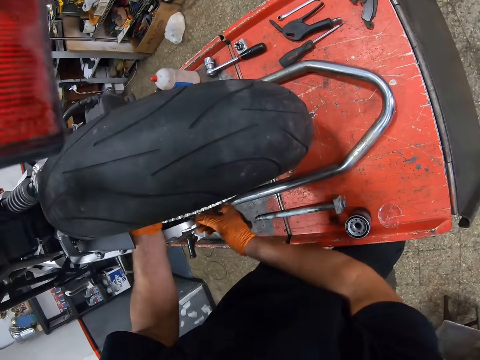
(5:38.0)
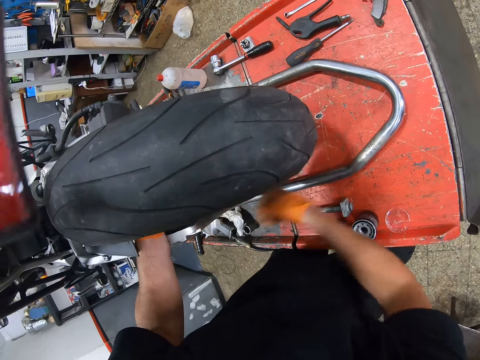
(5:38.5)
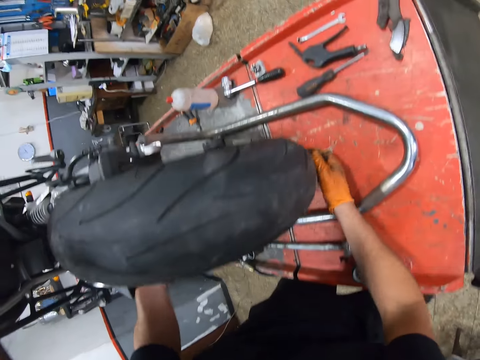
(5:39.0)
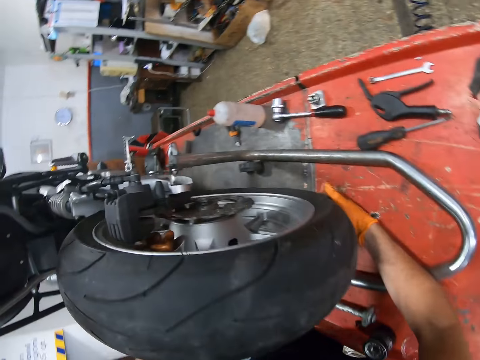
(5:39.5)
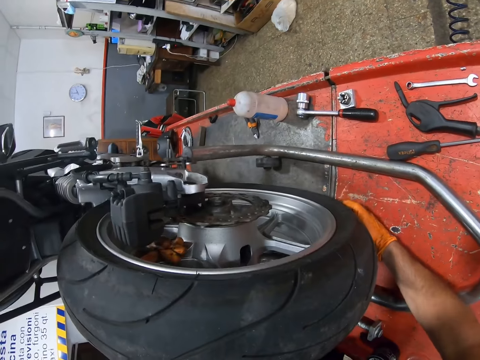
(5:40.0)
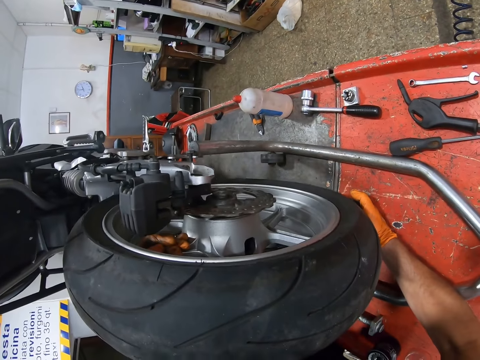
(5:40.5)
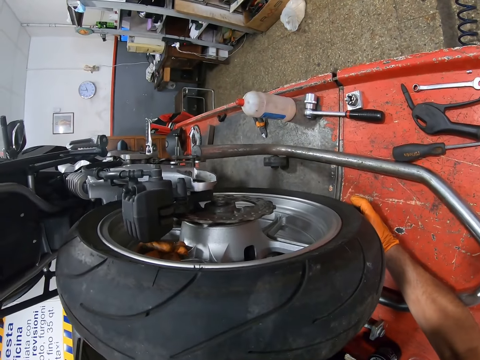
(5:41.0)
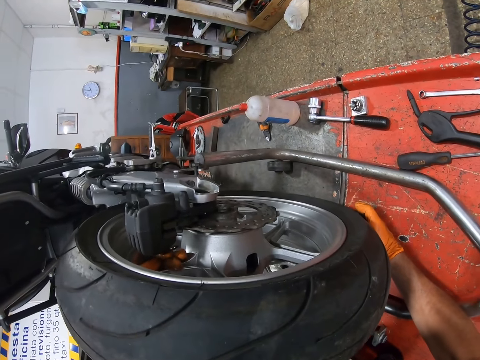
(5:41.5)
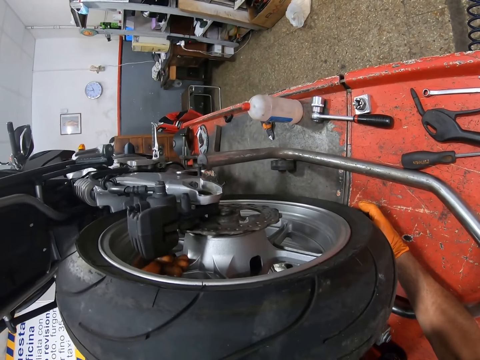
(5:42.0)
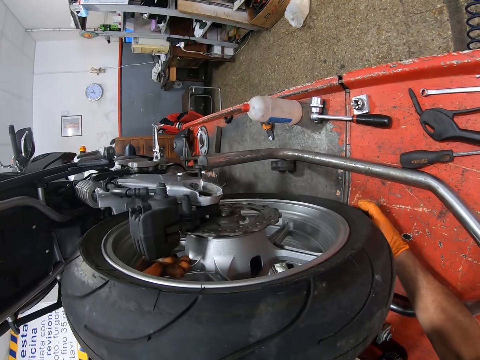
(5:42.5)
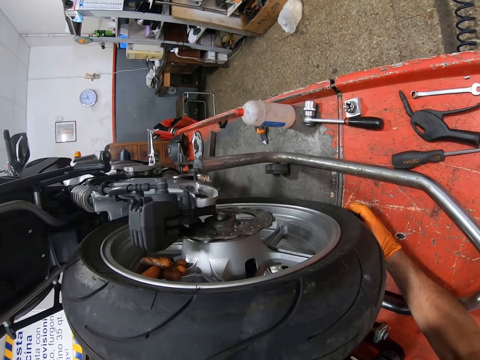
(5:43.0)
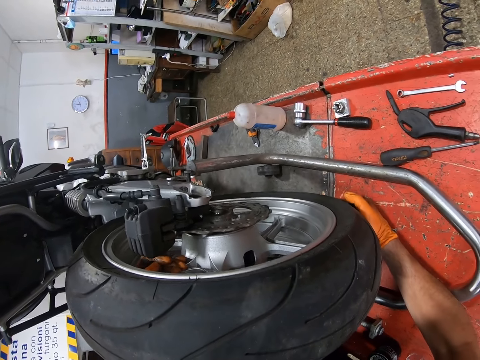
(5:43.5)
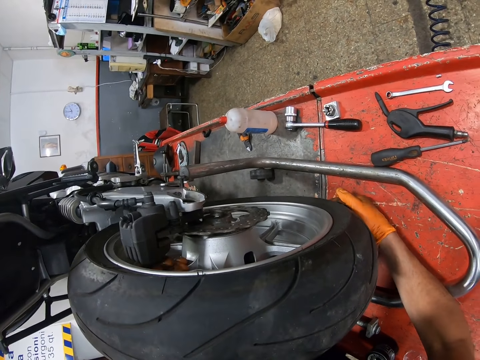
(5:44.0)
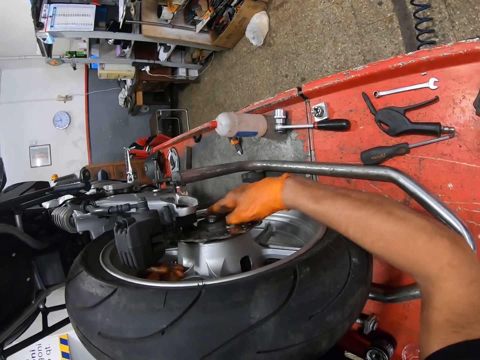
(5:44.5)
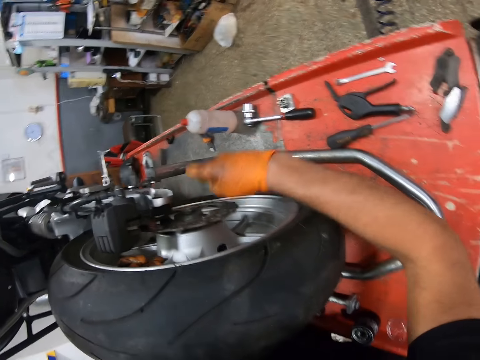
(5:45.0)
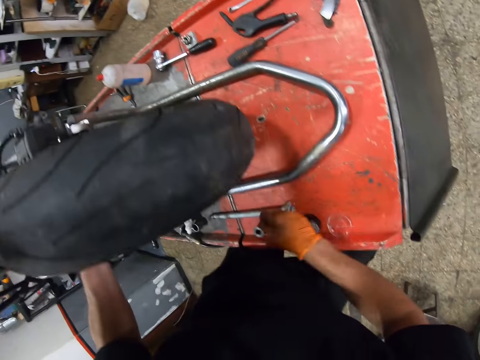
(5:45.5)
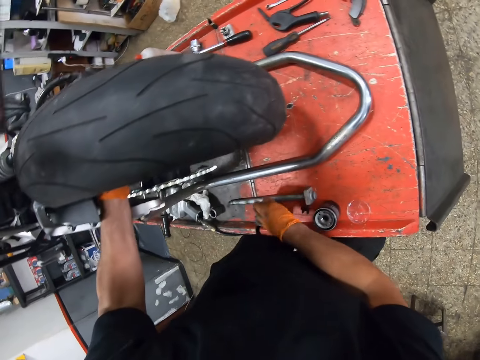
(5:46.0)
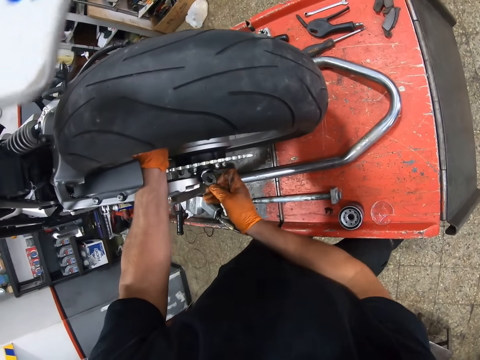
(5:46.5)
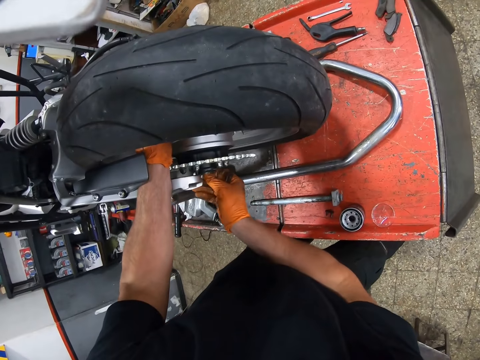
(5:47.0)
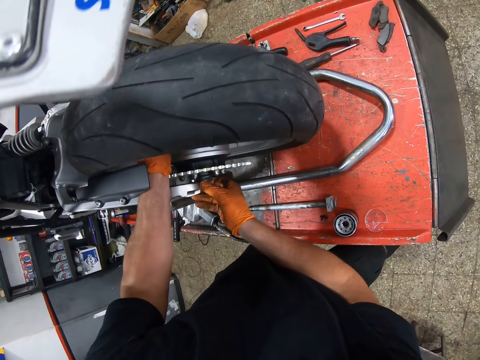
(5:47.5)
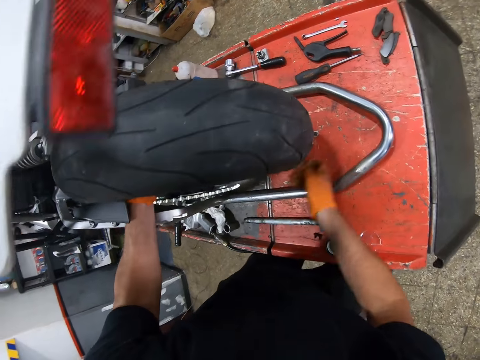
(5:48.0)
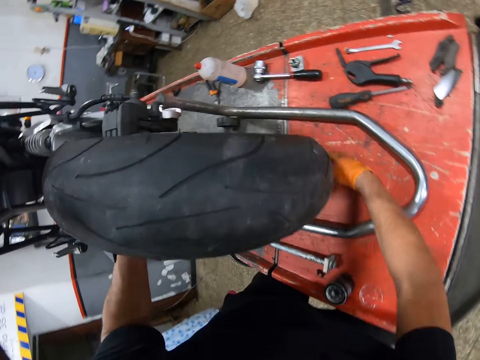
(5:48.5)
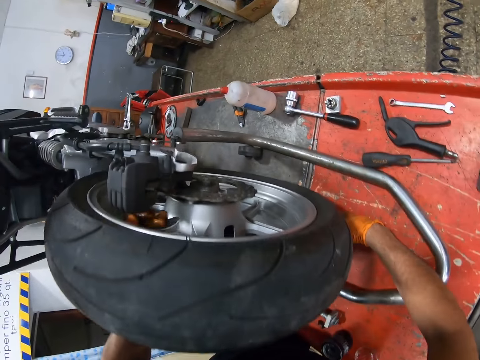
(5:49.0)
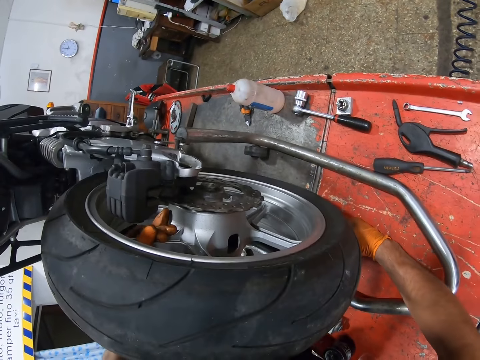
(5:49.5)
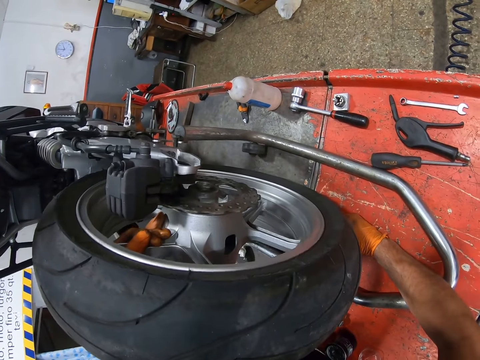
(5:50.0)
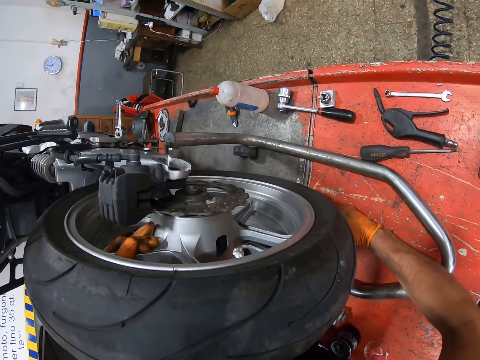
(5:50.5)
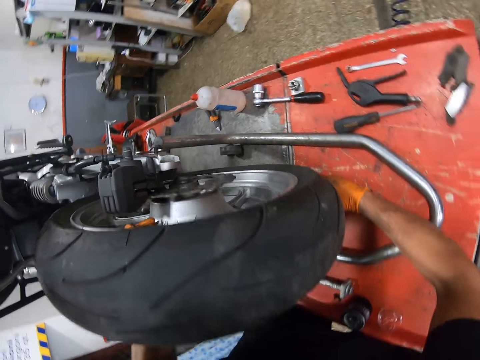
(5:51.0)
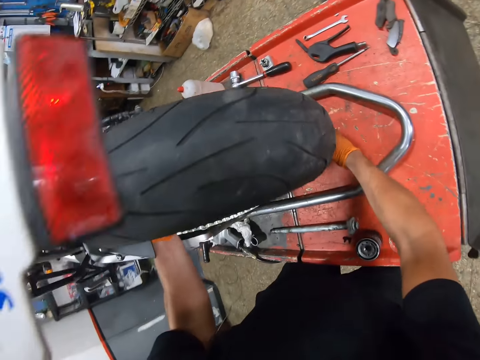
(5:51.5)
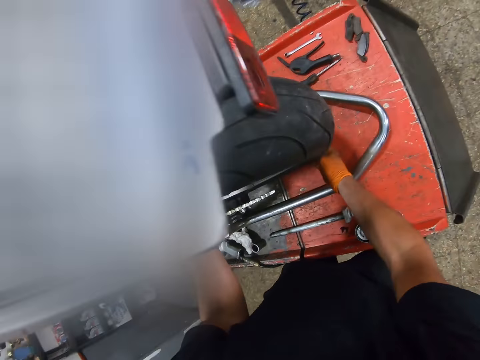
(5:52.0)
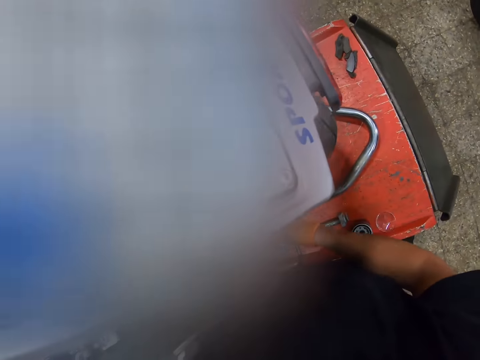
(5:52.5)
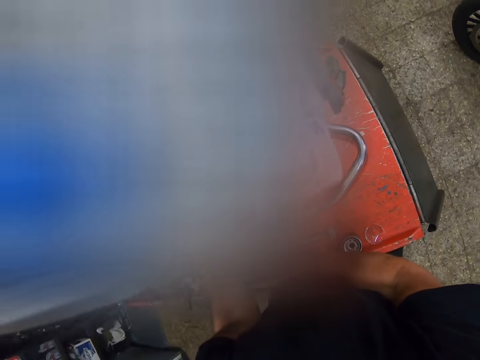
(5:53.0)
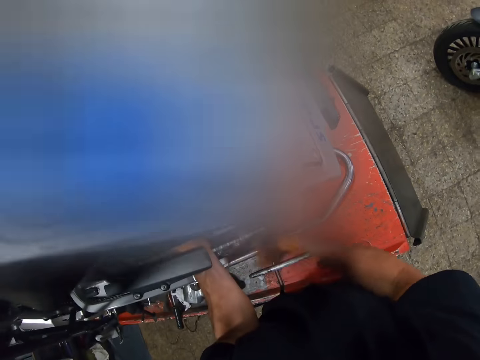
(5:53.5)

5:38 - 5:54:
The camera wearer adjusts the motorcycle tire. They lift the tire. They touch the motorcycle. They pick a bolt screw and attach the bolt screw to the motorcycle tire. They adjust the tire. They lift the tire.

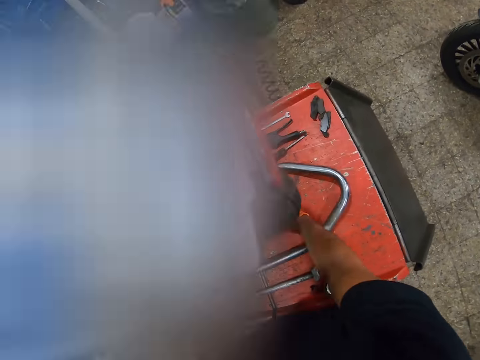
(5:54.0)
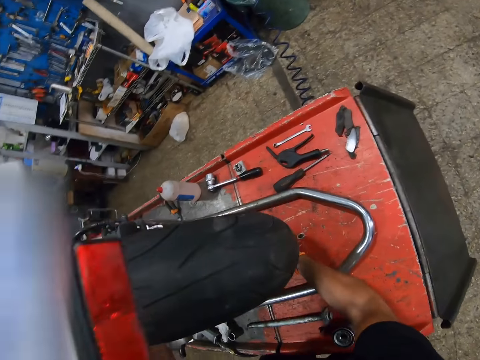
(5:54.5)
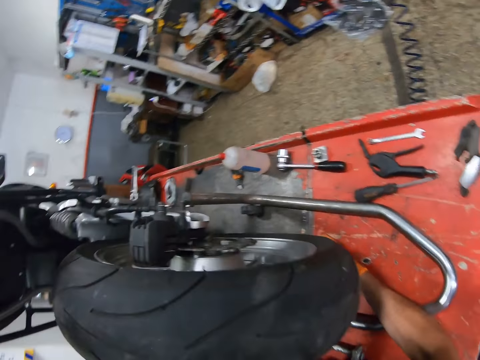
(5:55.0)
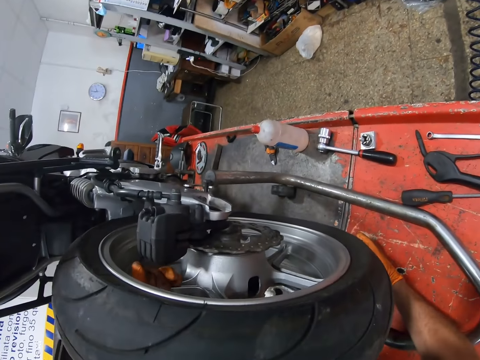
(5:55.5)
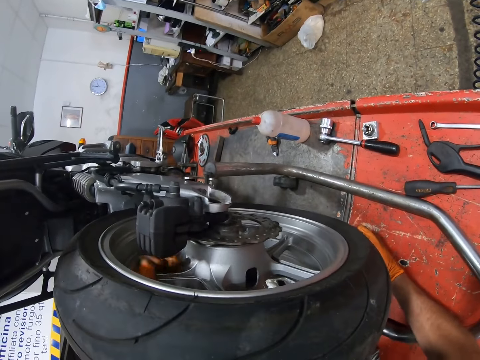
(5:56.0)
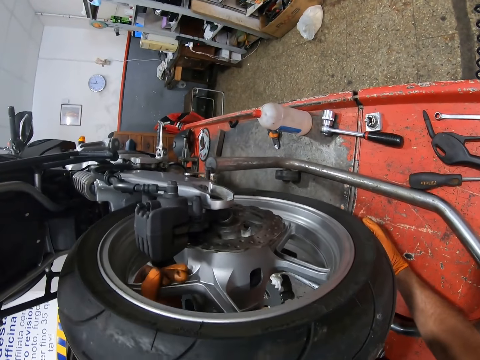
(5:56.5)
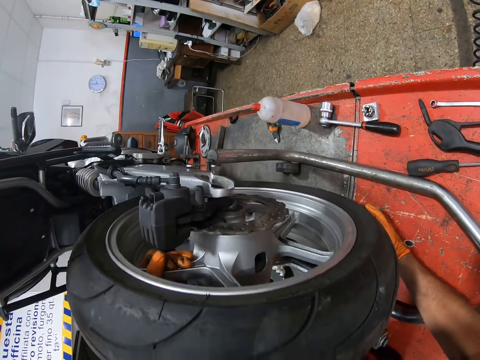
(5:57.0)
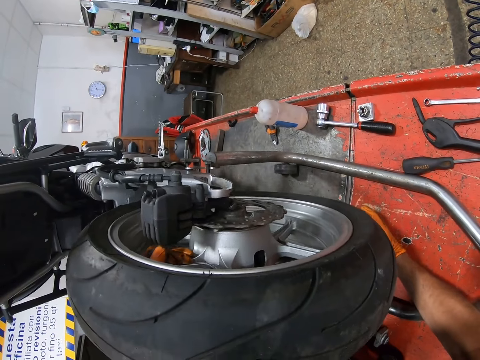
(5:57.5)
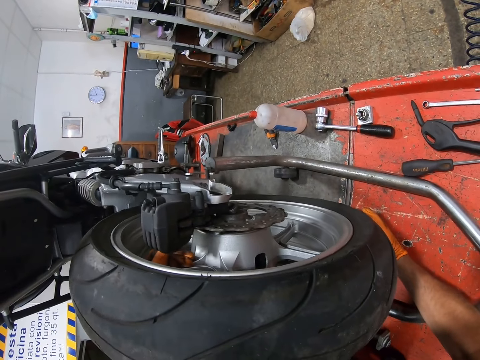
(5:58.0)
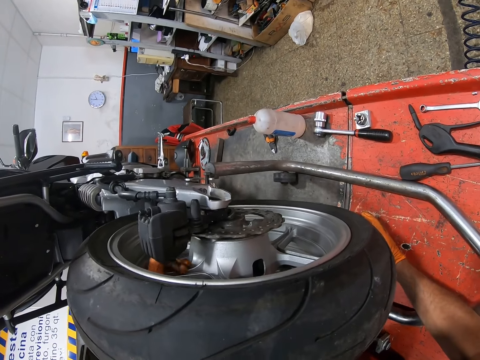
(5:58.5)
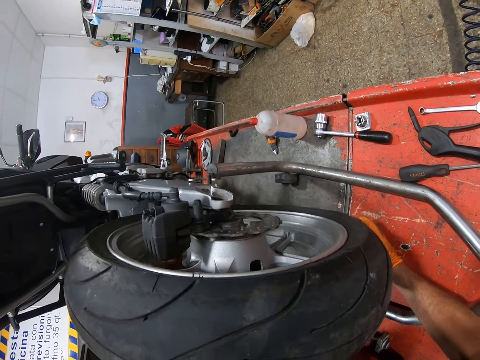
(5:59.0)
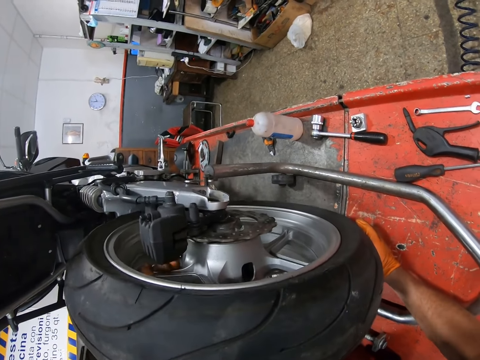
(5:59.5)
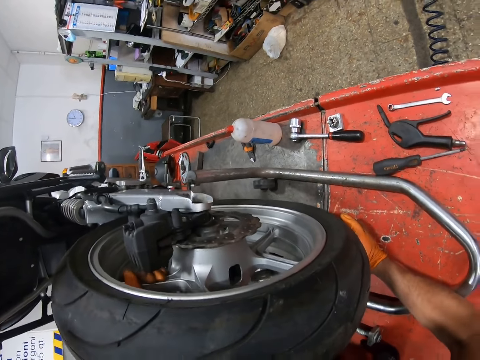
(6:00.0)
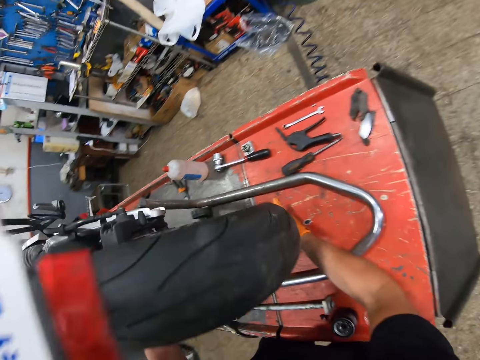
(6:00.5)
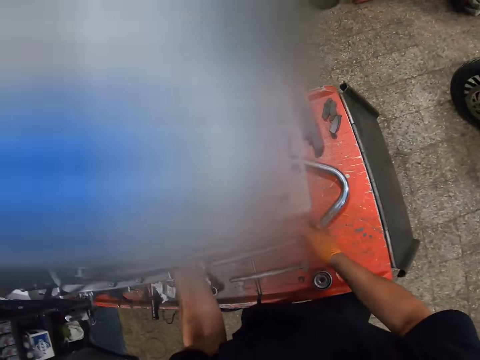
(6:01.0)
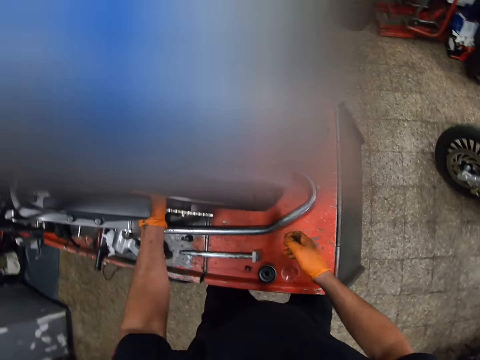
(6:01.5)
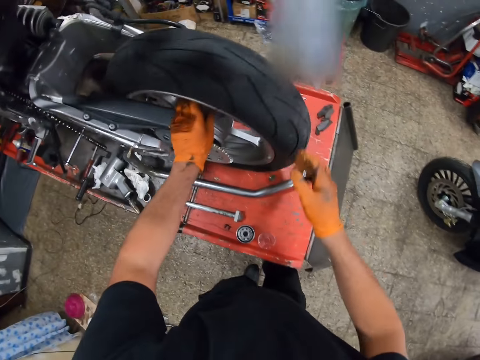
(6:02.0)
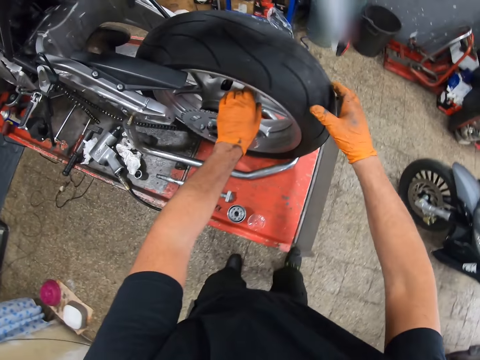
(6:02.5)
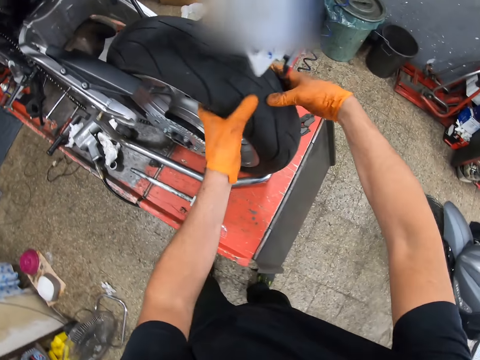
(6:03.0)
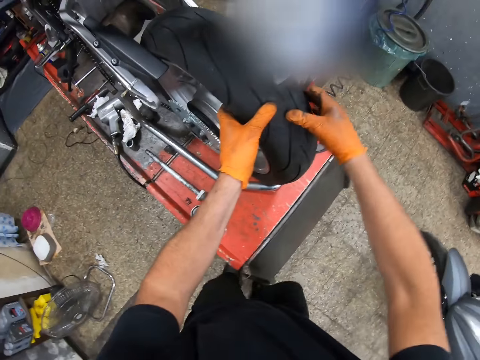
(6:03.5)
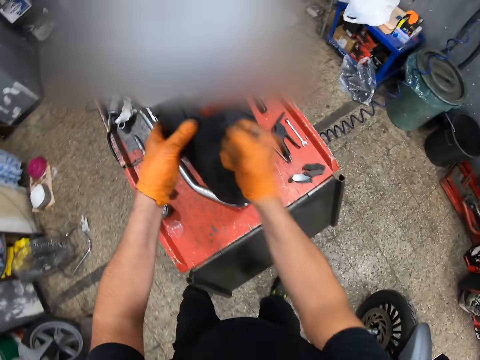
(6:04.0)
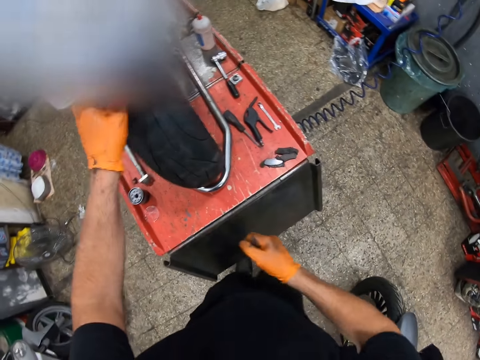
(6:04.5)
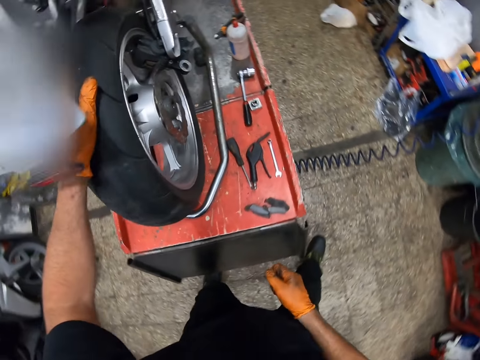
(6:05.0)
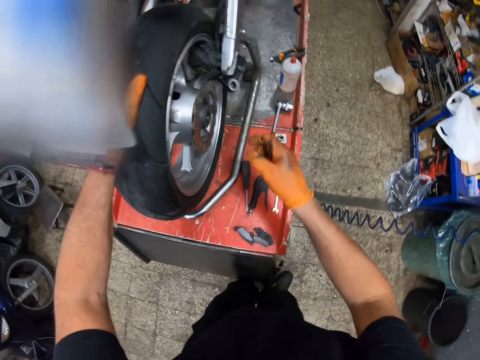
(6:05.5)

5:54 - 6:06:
The camera wearer lifts the tire. They hit the tire.
